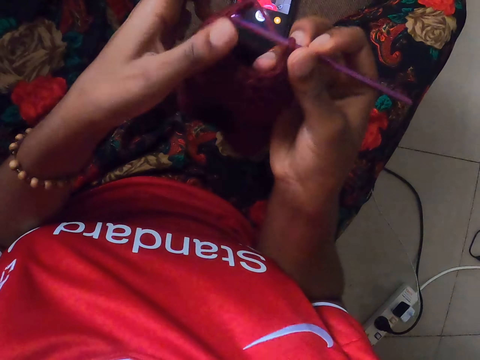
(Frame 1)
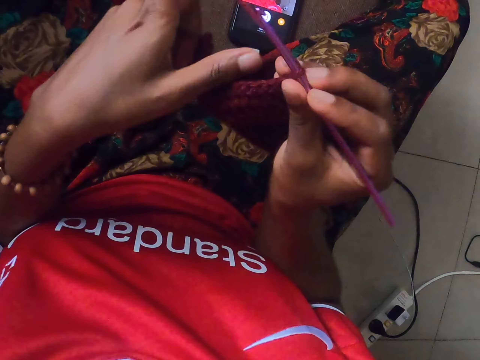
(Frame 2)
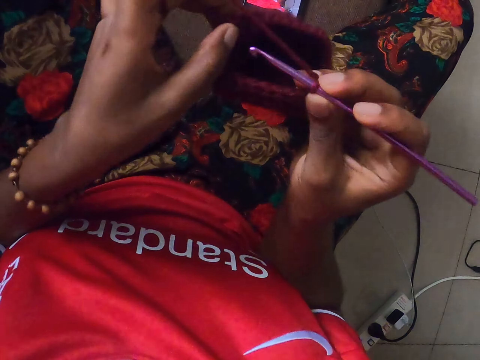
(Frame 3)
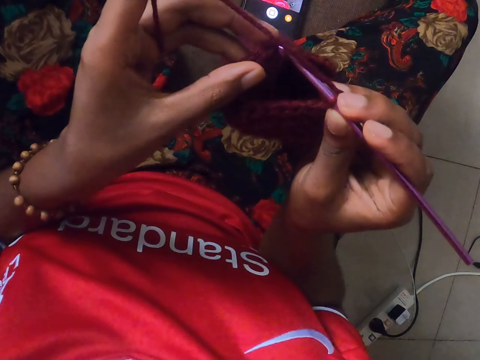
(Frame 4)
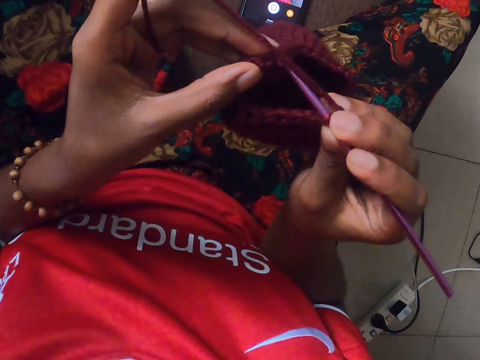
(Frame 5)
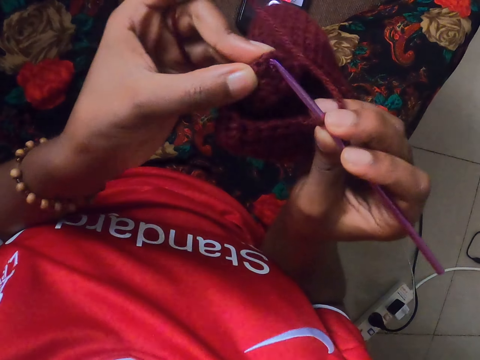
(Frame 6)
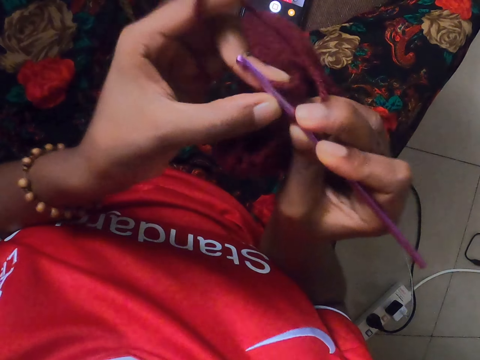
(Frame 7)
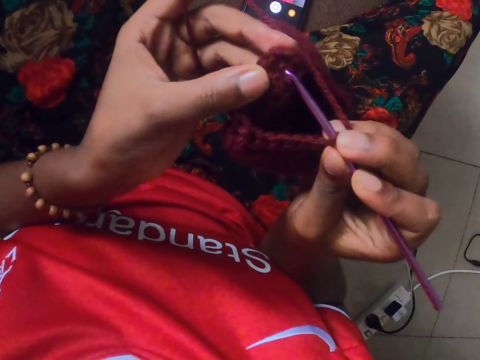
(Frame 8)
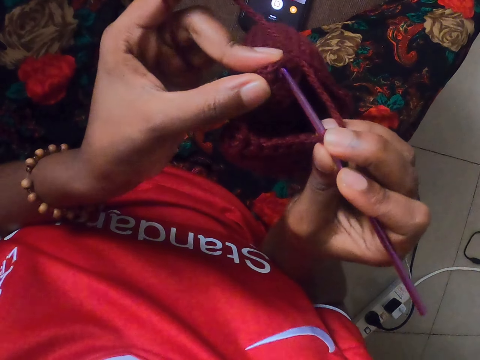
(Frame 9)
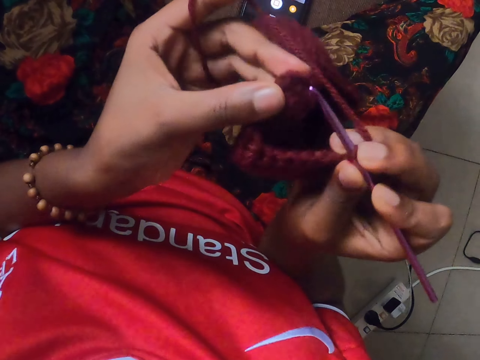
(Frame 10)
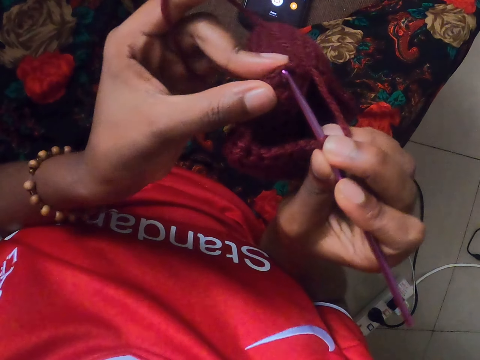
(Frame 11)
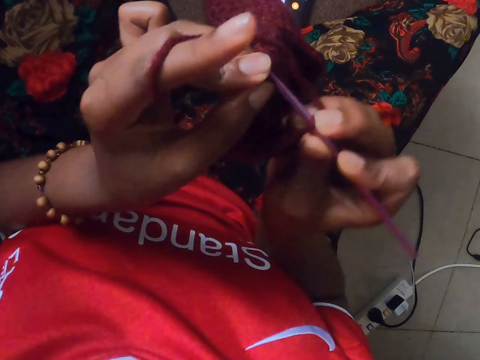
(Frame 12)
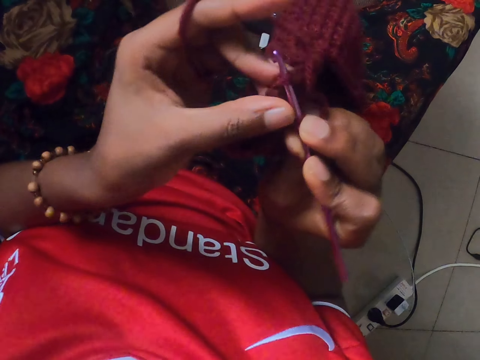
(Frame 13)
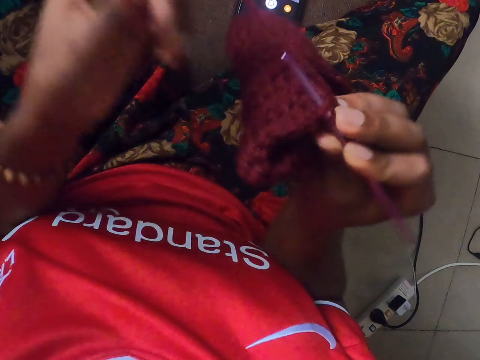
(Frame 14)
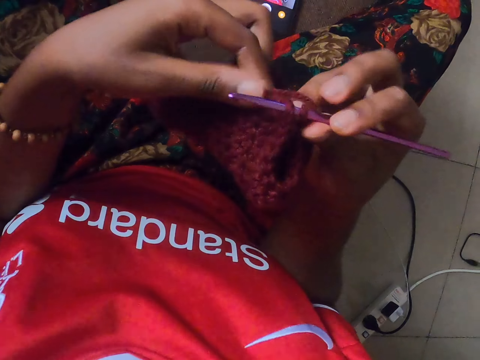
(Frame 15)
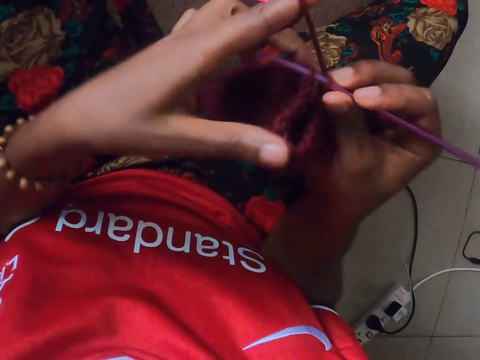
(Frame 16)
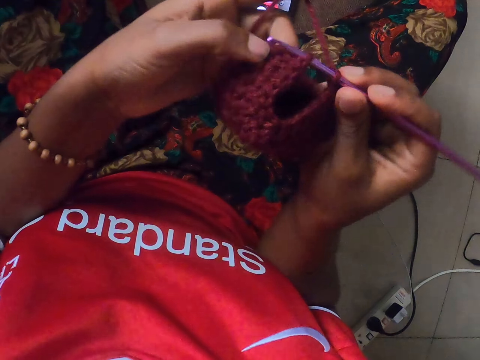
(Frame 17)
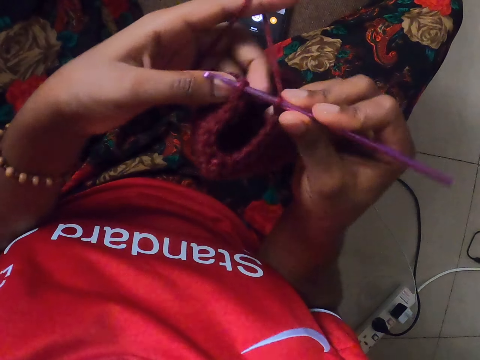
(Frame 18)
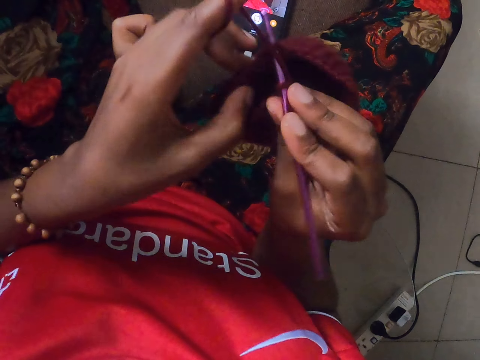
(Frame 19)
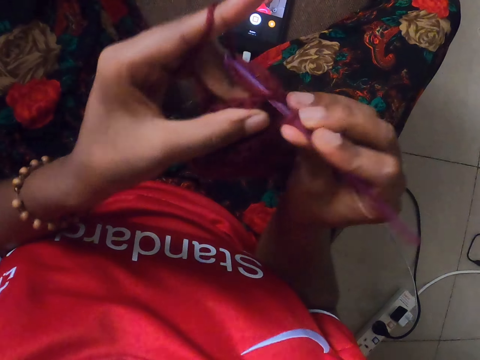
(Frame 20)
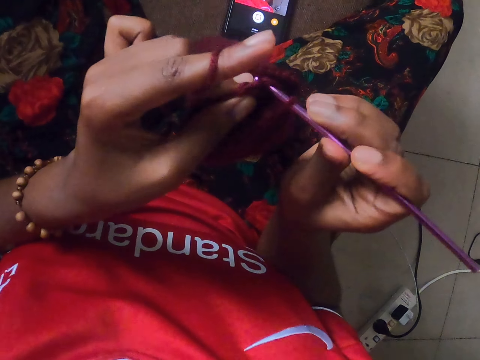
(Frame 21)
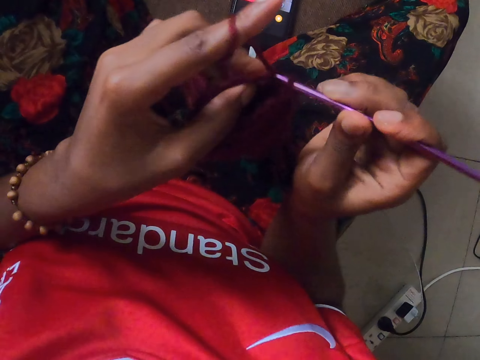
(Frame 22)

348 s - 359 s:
The camera wearer knits the material. They stretch the material. They knit the material with a crochet.

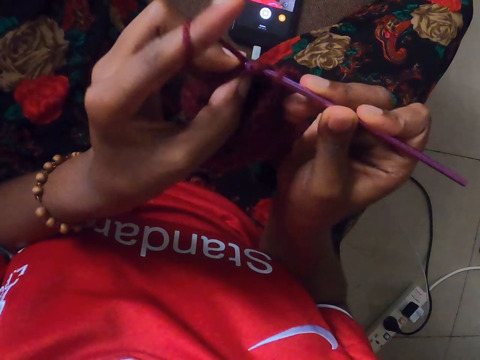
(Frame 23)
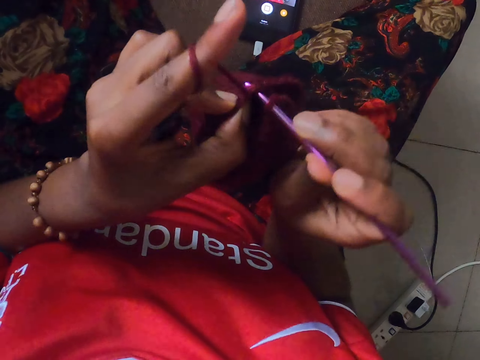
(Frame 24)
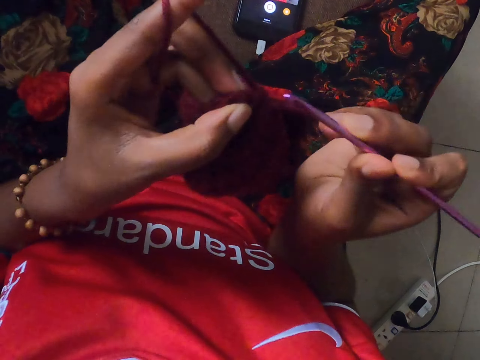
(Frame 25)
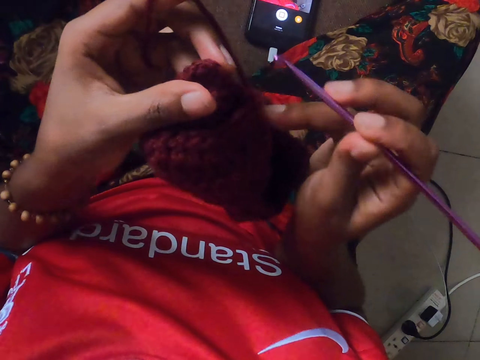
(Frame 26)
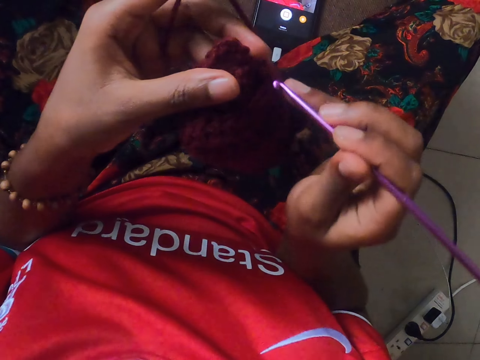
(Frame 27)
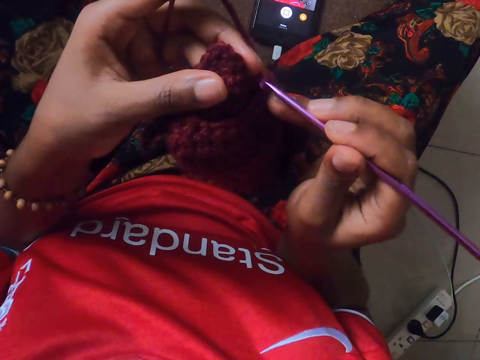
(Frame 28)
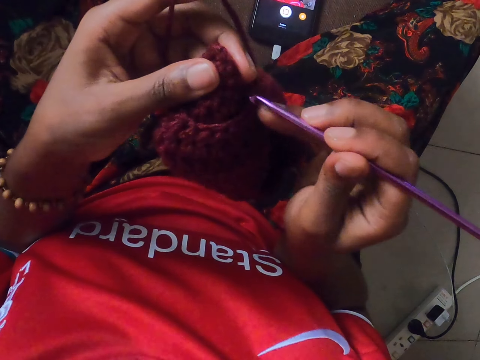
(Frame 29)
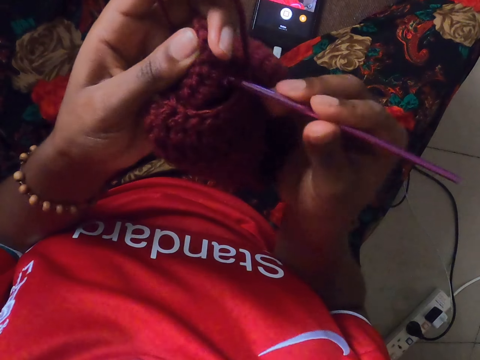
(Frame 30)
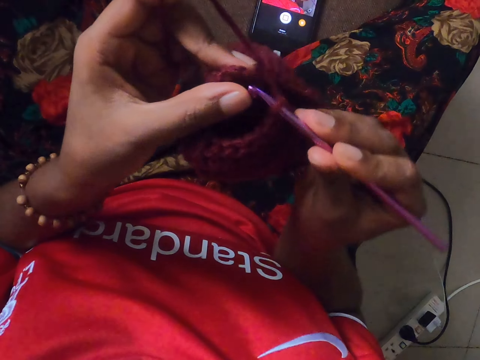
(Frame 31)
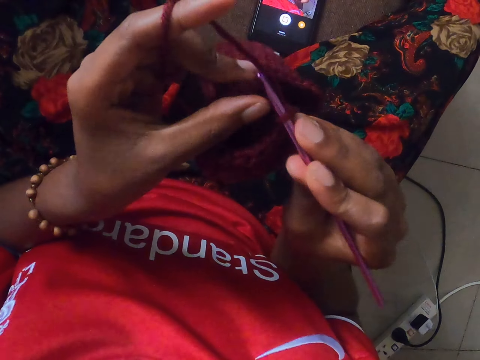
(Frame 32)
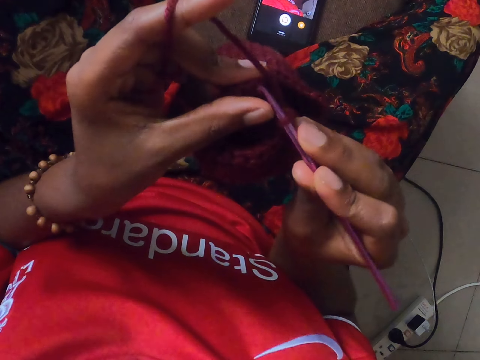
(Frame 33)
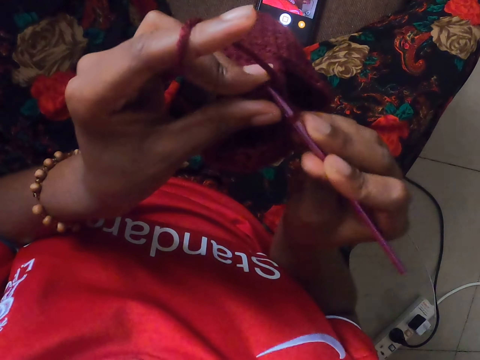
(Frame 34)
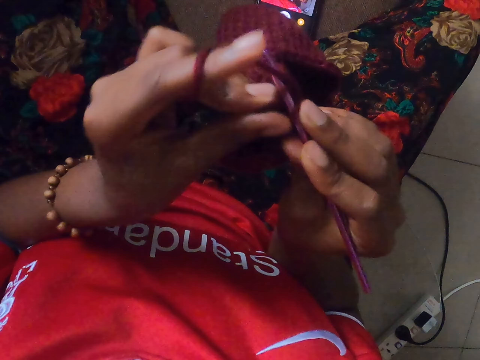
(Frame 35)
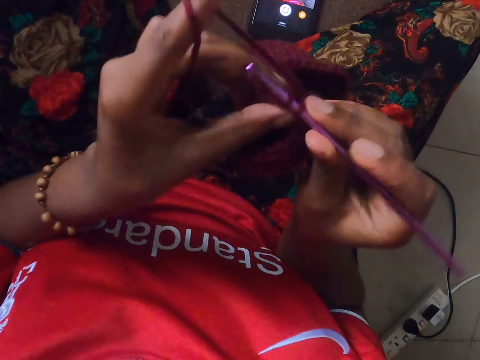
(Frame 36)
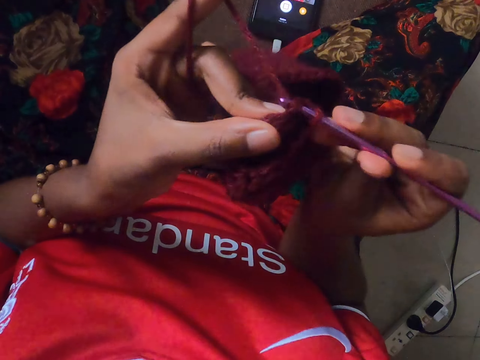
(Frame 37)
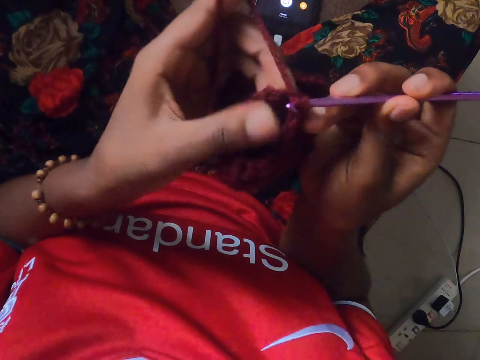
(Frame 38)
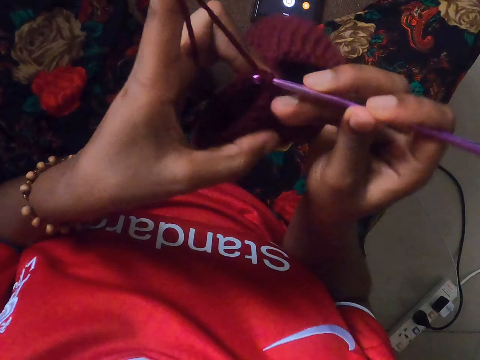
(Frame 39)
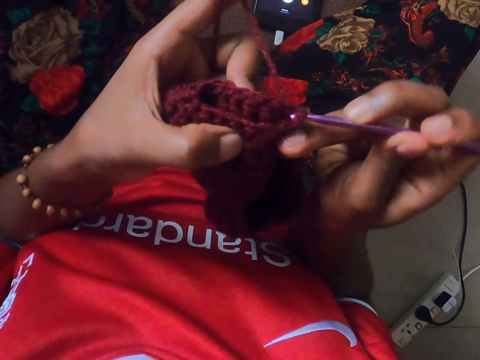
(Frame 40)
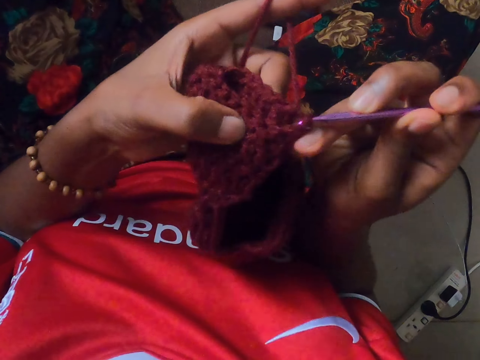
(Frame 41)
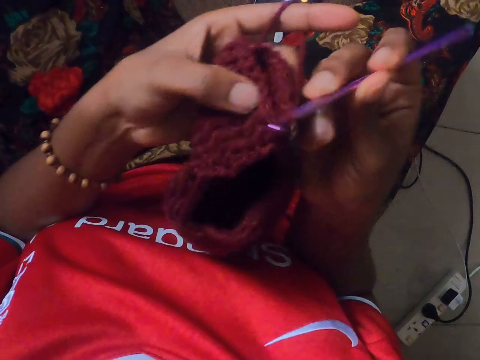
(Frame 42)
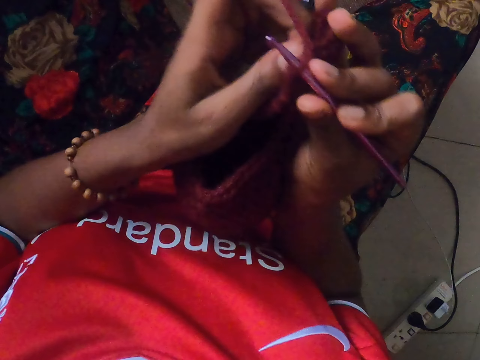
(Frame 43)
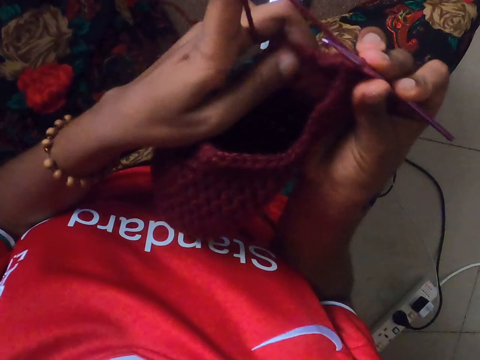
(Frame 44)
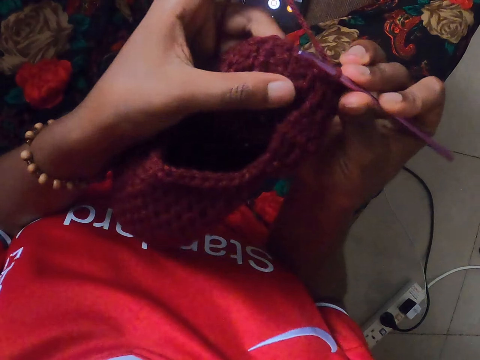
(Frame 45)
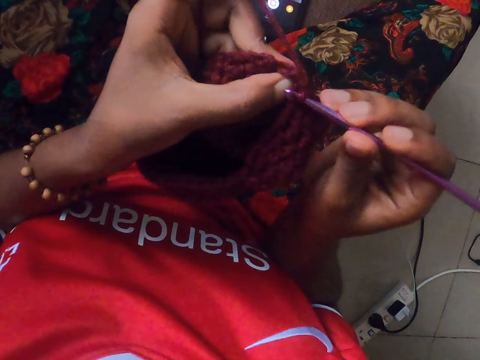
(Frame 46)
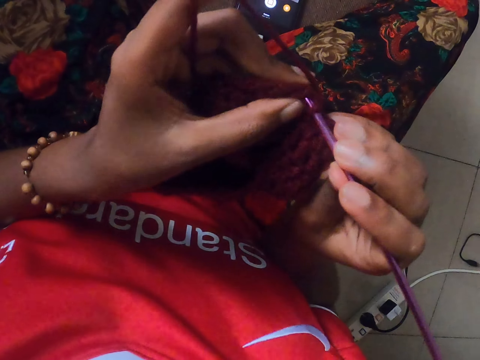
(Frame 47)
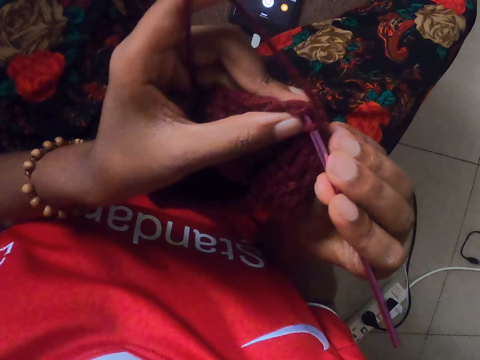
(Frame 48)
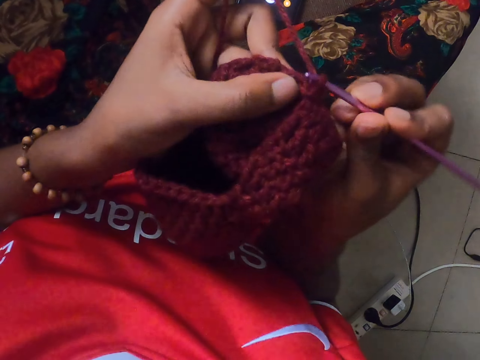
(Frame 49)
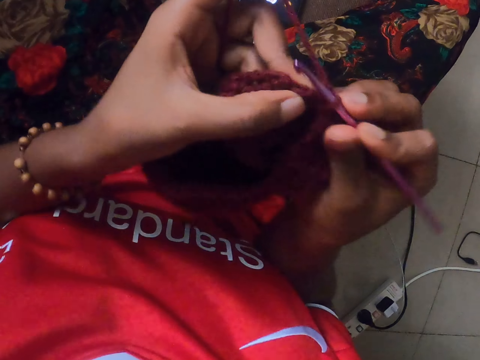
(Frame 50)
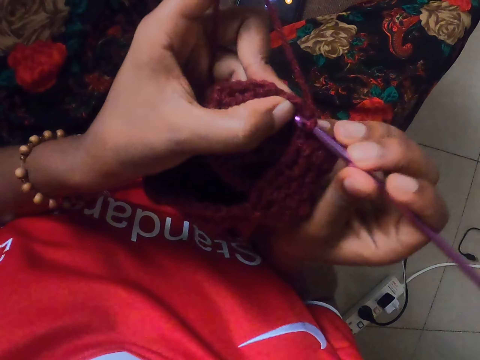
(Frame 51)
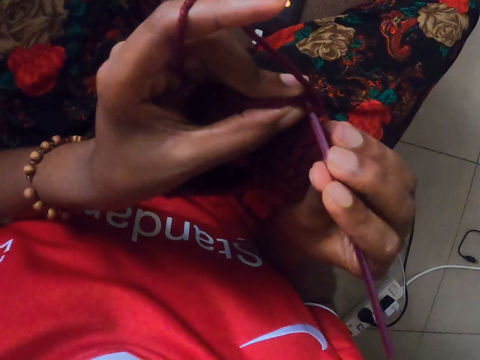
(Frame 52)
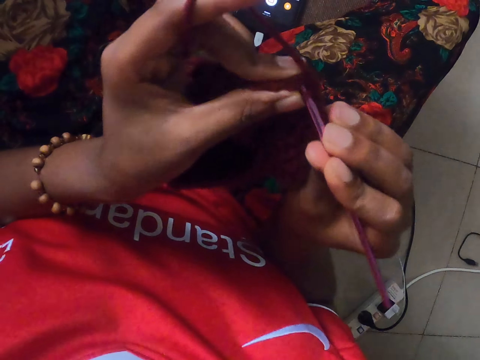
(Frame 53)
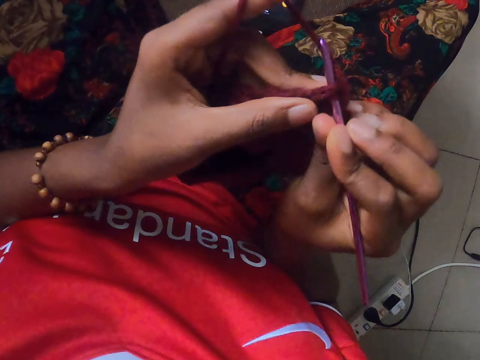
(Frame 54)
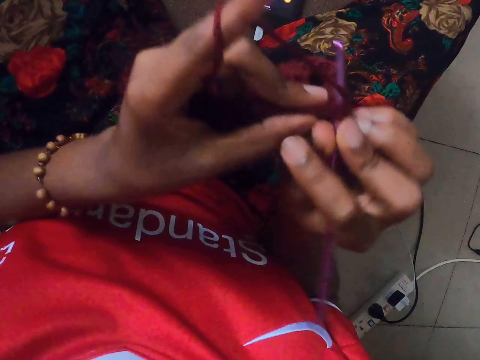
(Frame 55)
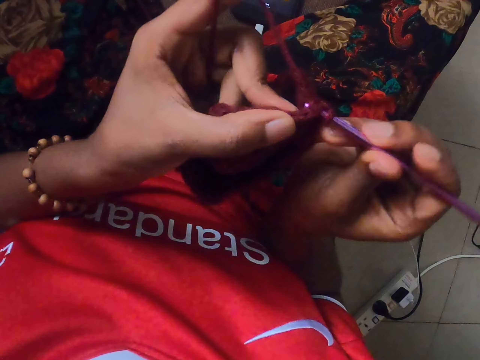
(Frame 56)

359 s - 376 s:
The camera wearer adjusts the material. They knit the material. They turn the material. They knit the material.
